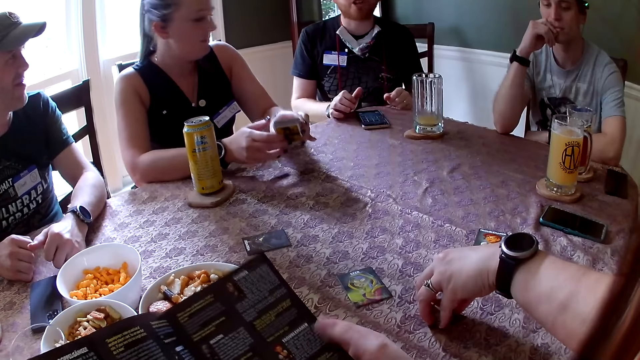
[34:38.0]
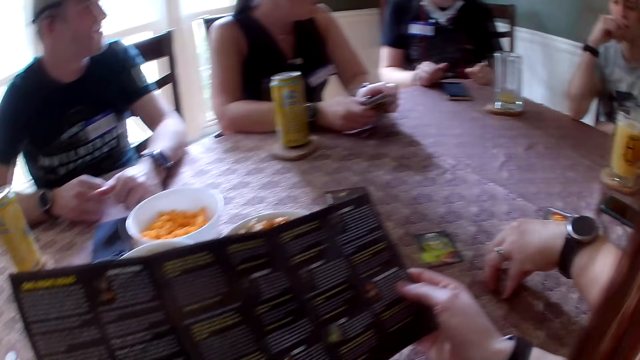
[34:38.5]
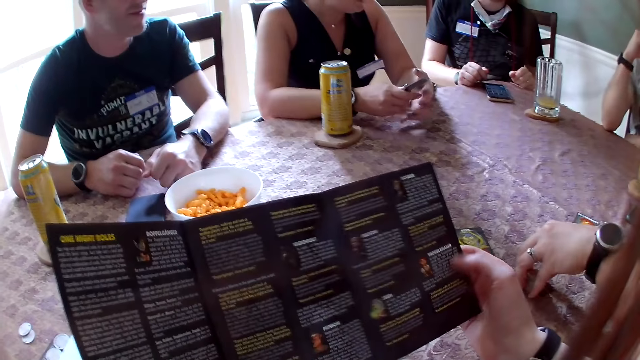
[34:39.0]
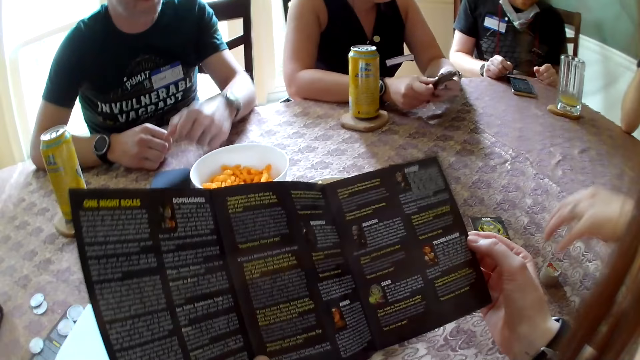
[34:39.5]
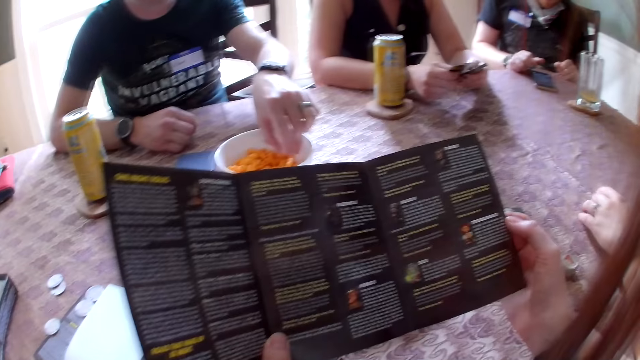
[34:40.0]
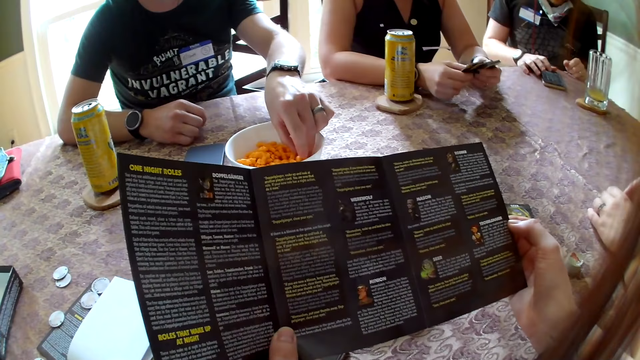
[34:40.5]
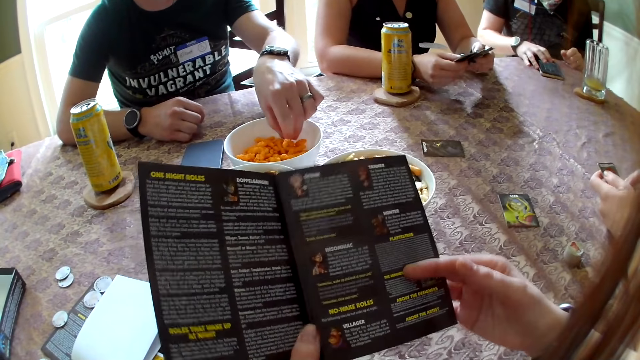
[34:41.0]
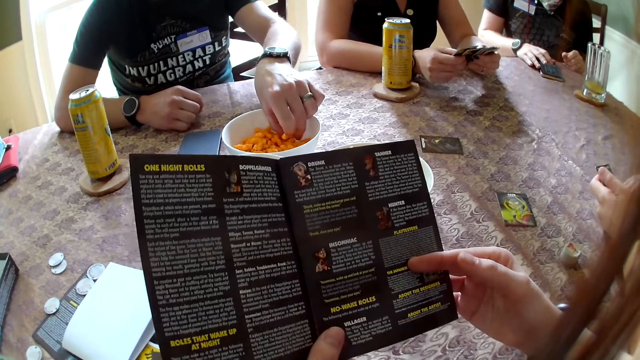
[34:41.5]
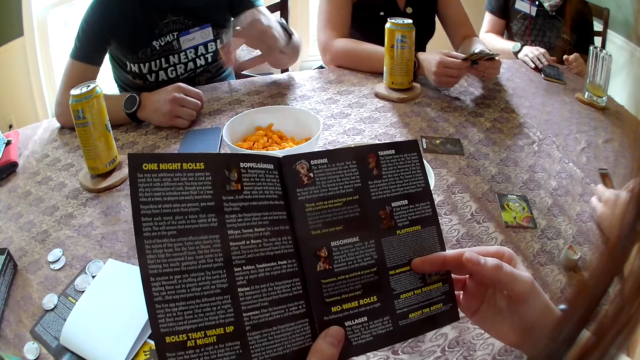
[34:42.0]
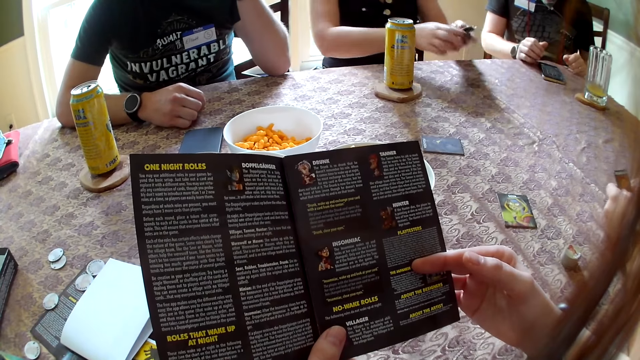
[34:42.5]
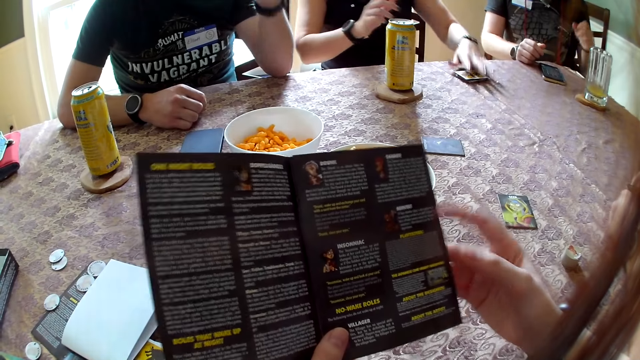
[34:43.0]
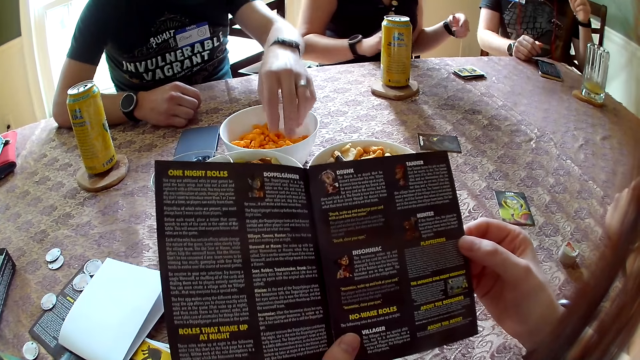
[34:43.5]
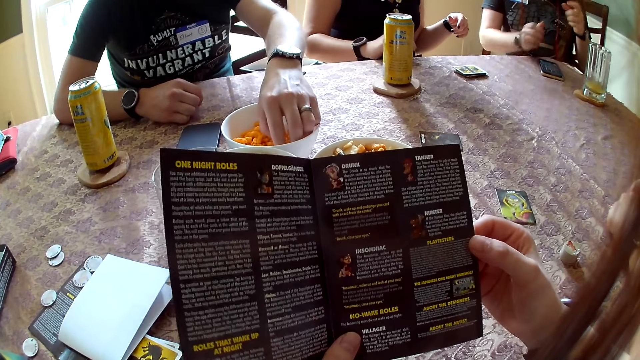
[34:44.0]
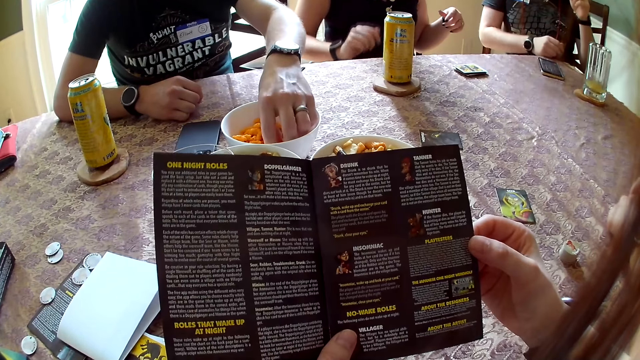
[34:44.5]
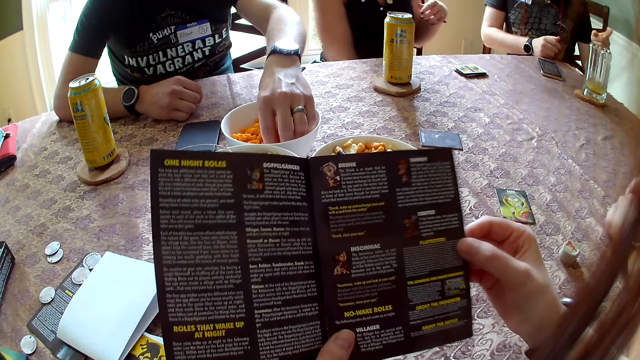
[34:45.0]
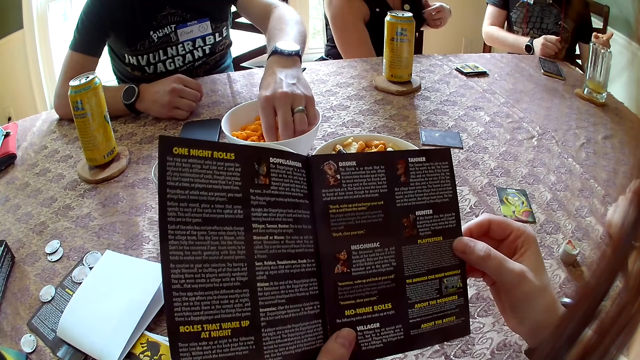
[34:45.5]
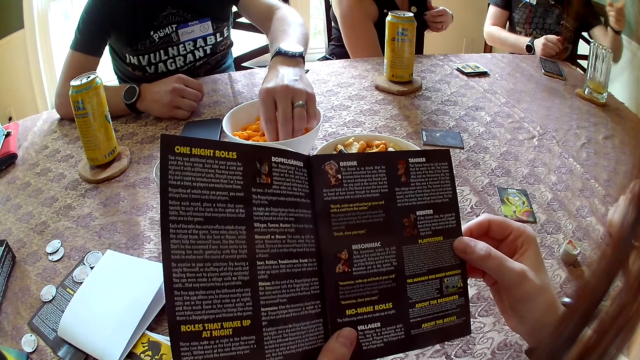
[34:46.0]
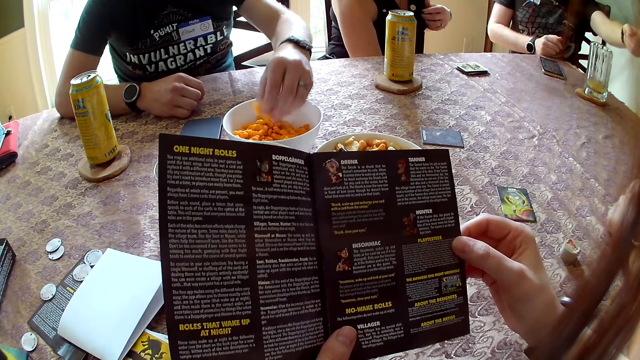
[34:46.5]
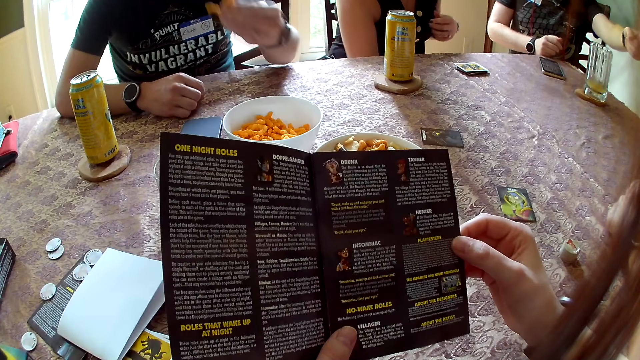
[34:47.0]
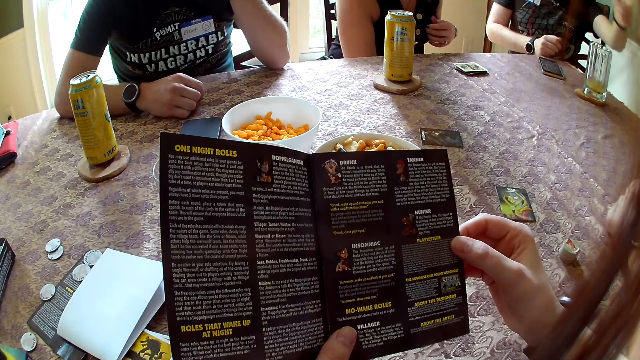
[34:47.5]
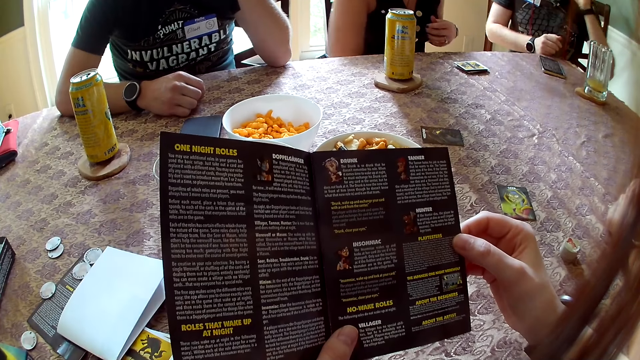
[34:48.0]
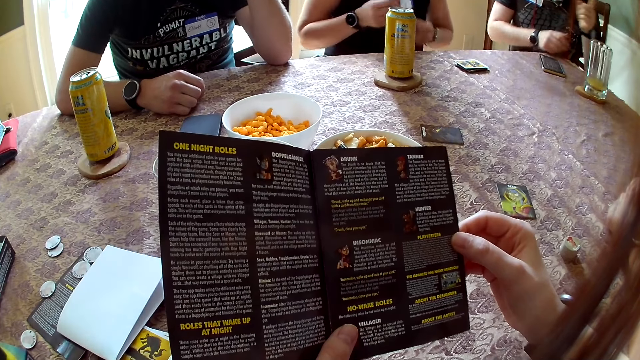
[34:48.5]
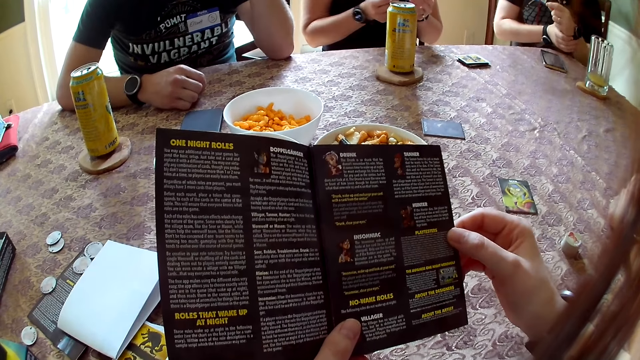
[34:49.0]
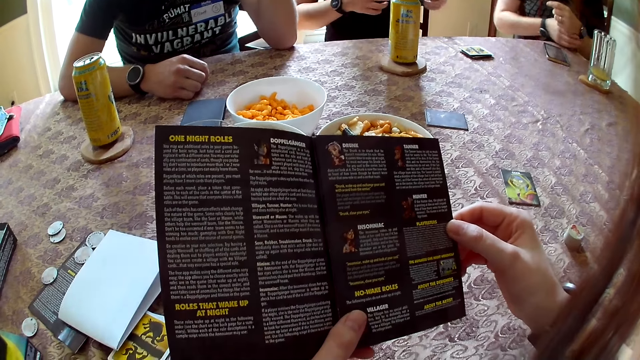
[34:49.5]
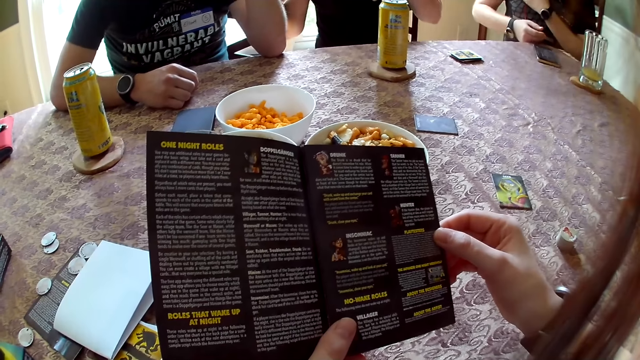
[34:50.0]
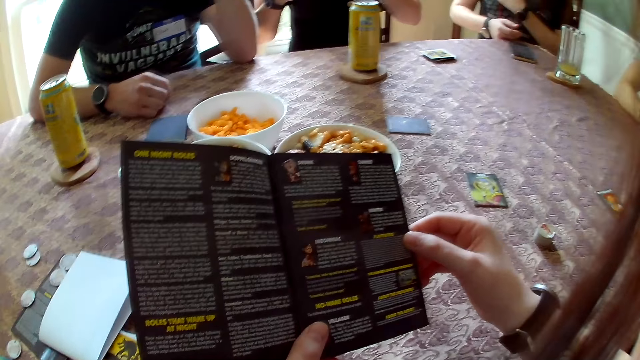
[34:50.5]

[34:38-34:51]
A man interacts with everyone. A woman holds the cards with both hands and checks the cards with both hands. Another man takes cookies from the bowl with his left hand. The first man touches the smartphone with his right hand. The camera wearer flips the manual with her right hand. The woman drops the cards on the table with her left hand. A third man interacts with everyone. The second man takes cookies from the bowl with his left hand. The first man moves his right hand on the table, interacts with everyone and points his left hand. The second man drops his left hand on the table. The camera wearer reads the game instructions. The first man adjusts the wristwatch on his left hand with his right hand.

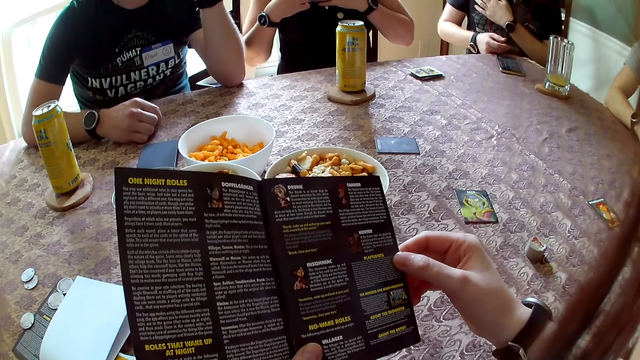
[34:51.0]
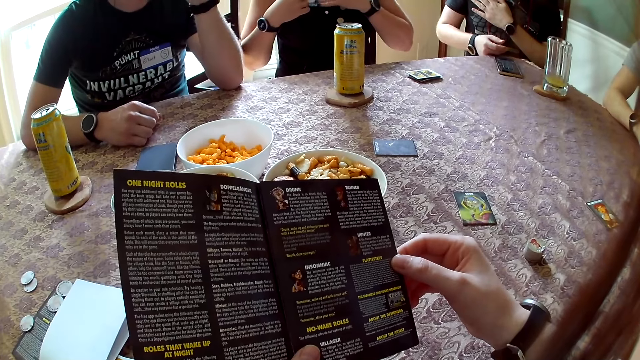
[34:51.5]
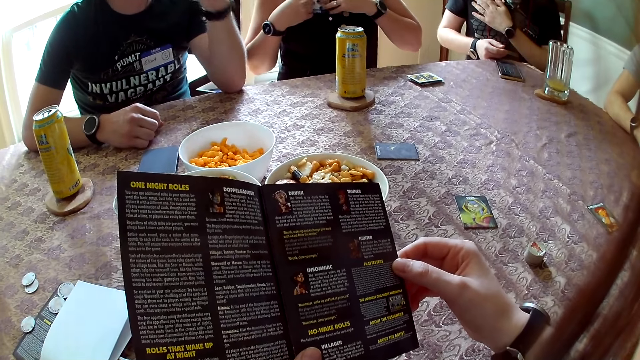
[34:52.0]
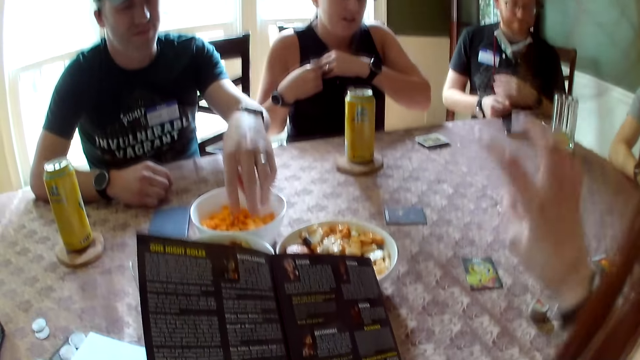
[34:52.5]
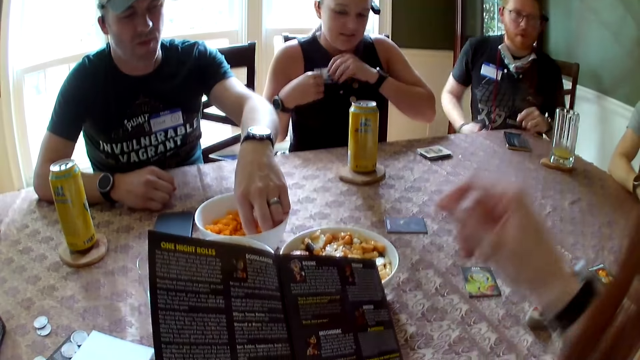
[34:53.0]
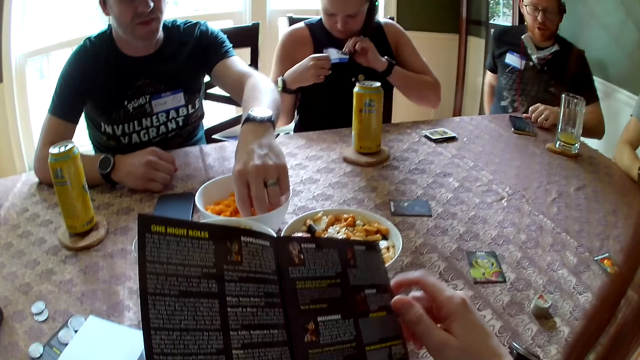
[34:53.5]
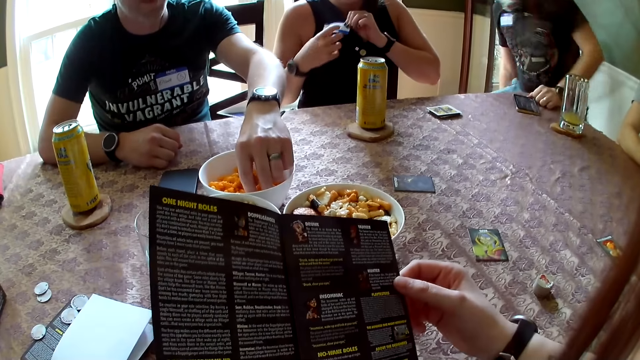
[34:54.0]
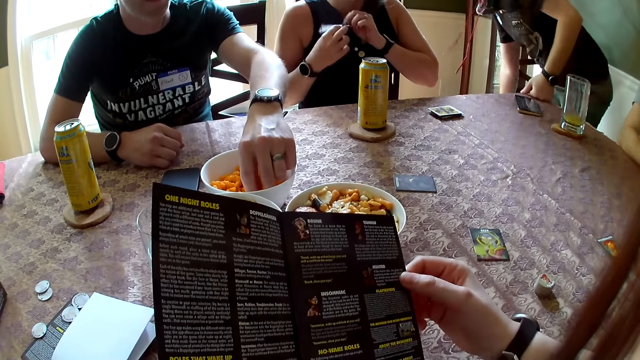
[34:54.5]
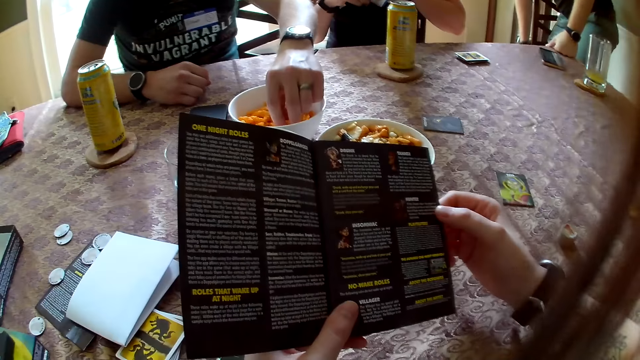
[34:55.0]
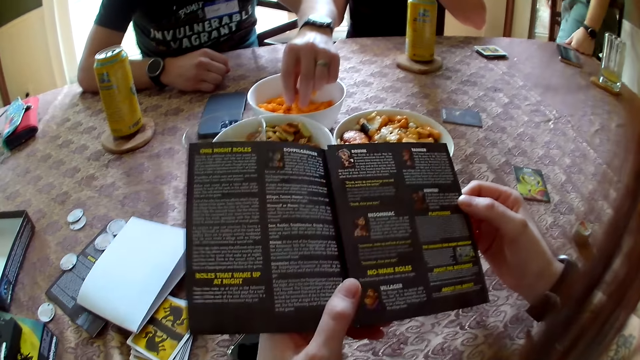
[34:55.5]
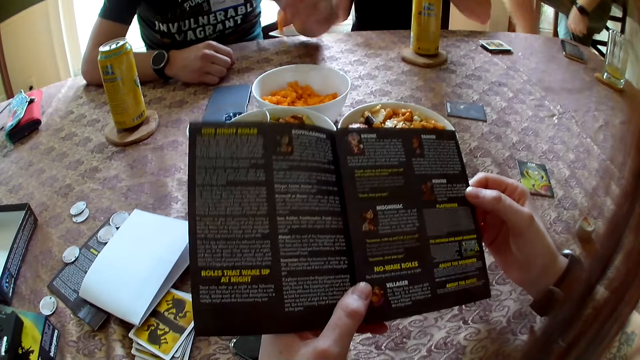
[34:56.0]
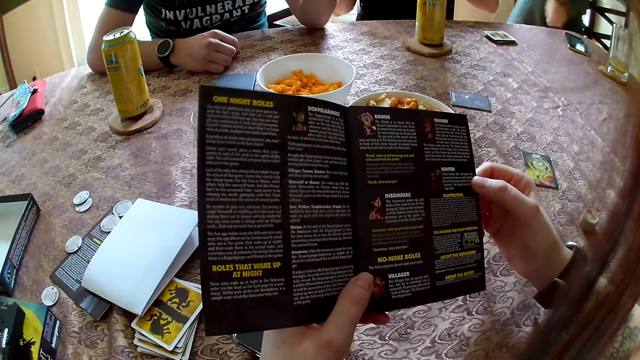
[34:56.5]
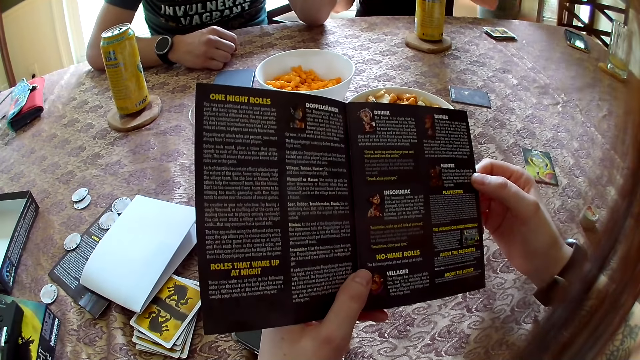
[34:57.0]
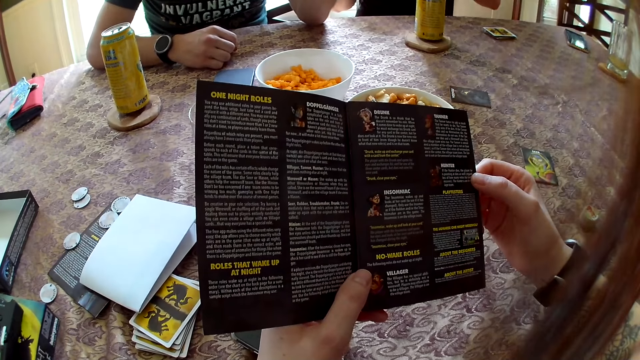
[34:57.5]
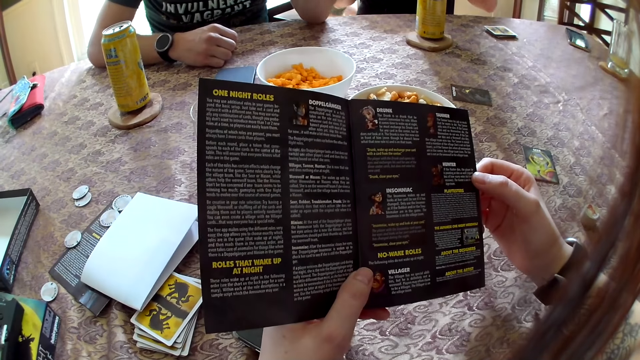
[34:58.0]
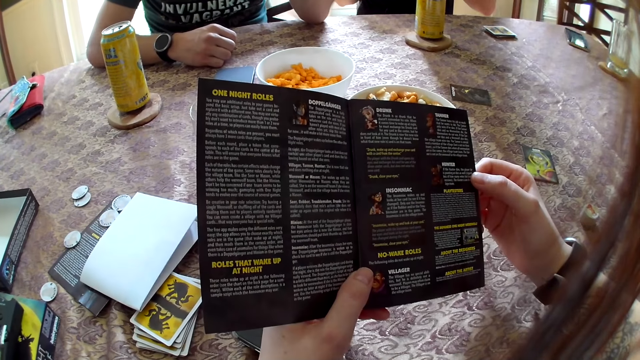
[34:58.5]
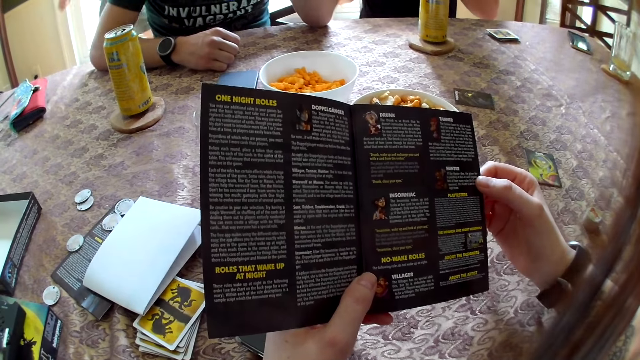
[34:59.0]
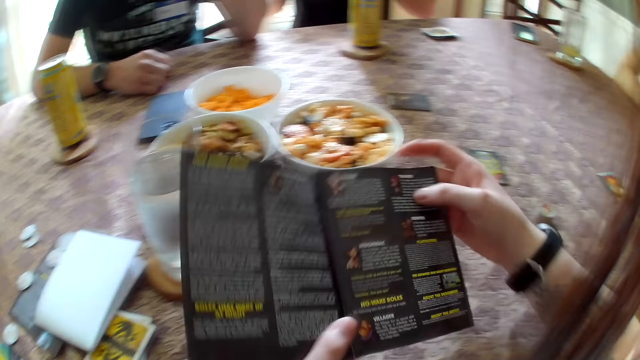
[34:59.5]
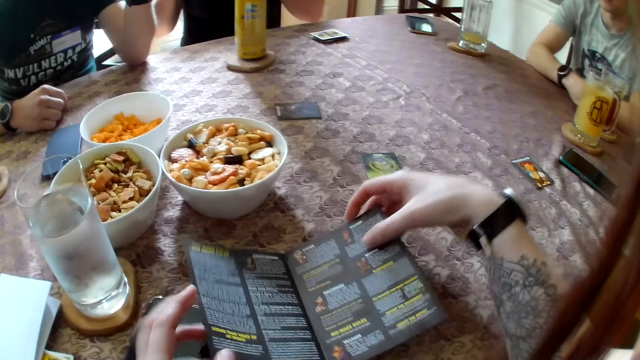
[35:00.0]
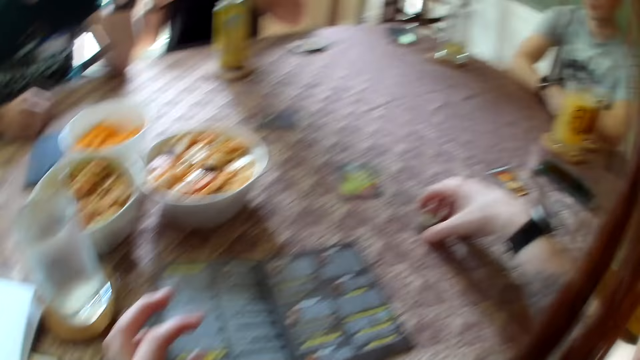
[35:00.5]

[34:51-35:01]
A woman adjusts a tag on her cloth with both hands. The camera wearer interacts with the woman in the apartment. A man takes cookies from the bowl with his left hand. Another man interacts with everyone. The second man drops his left hand on the table. The camera wearer holds the manual with both hands. The second man stands up from his chair. The woman flips the tag on her cloth to the other side. The second man moves from one place to another in the apartment, behind the chairs. The first man interacts with everyone. Another woman interacts with everyone in the apartment. A third man interacts with everyone. The camera wearer drops the manual on the table with both hands.
